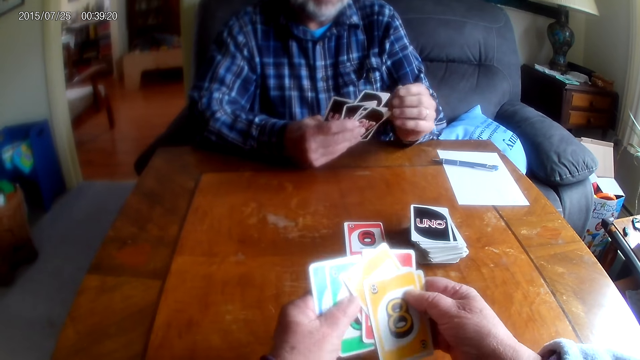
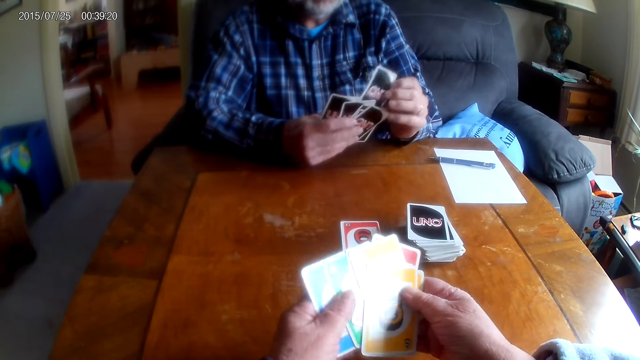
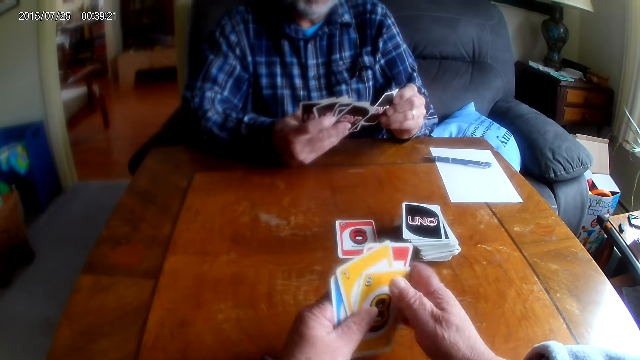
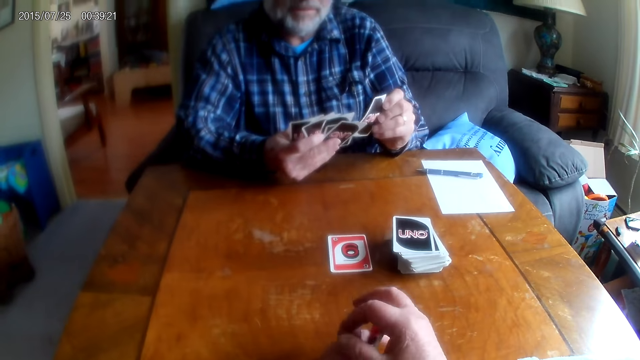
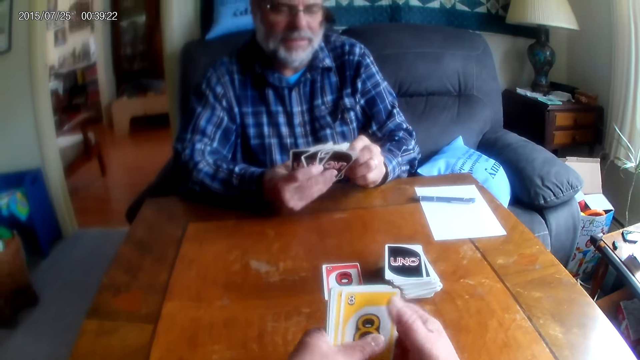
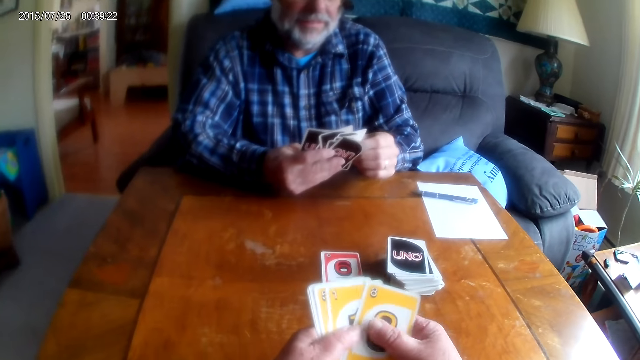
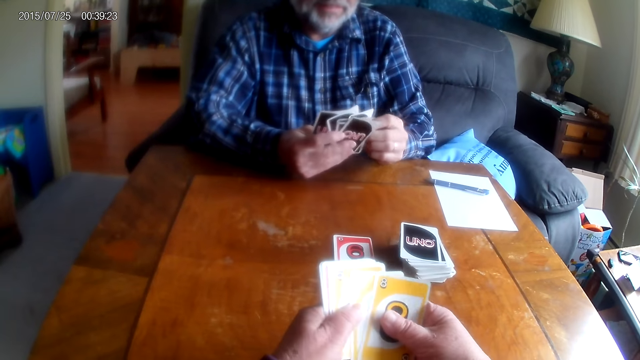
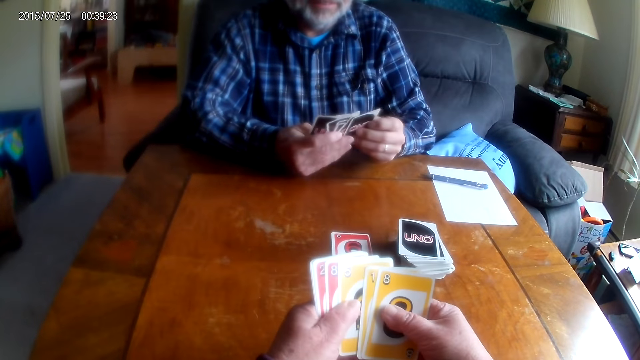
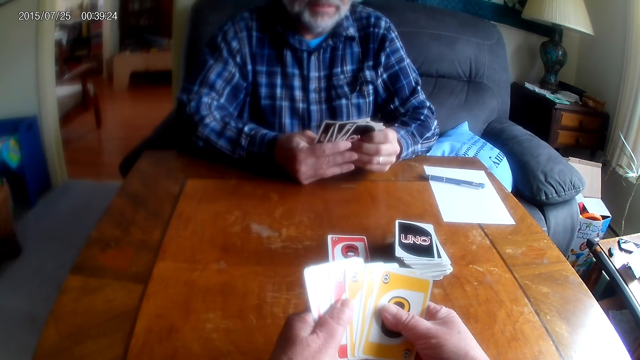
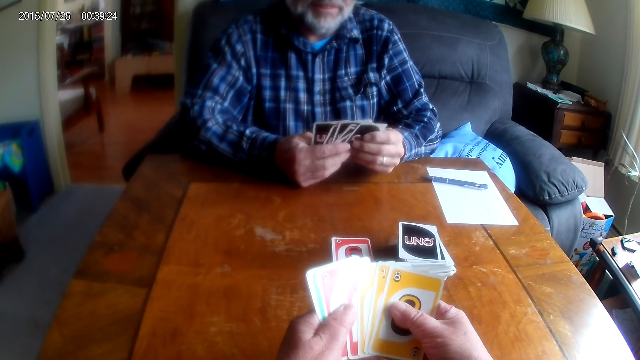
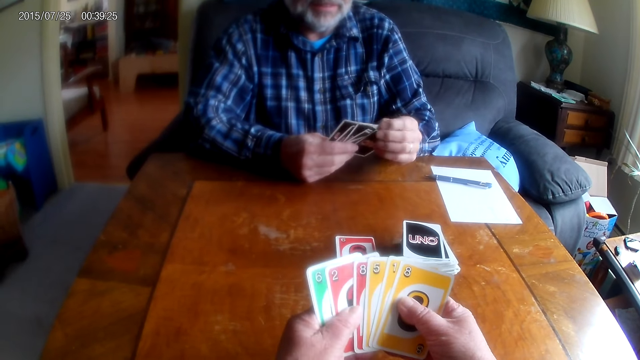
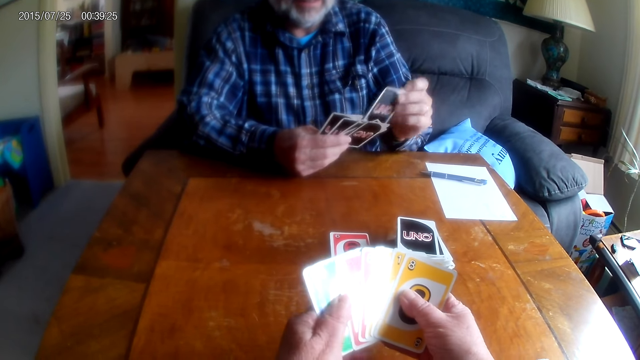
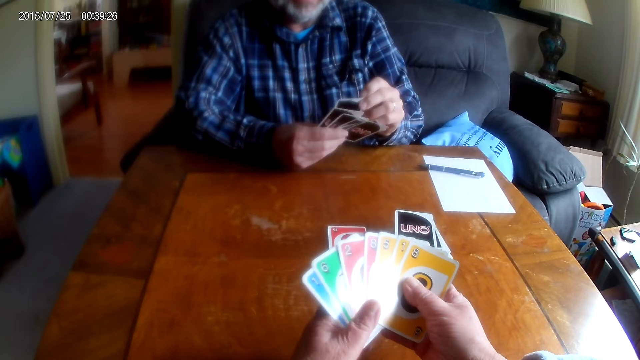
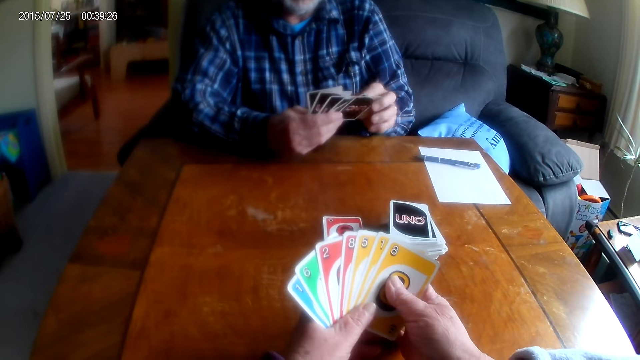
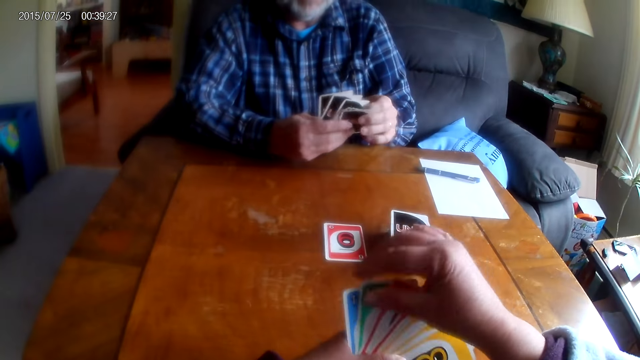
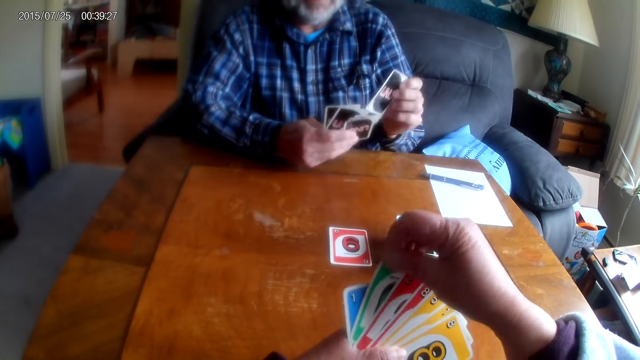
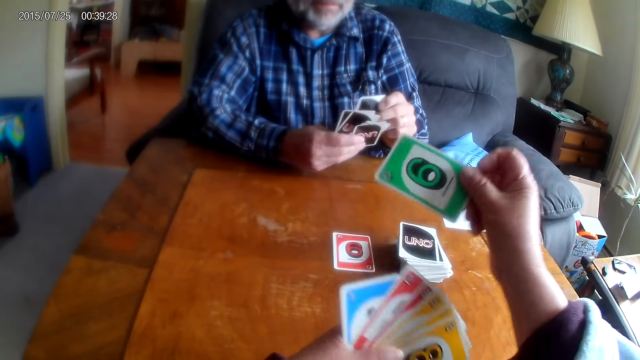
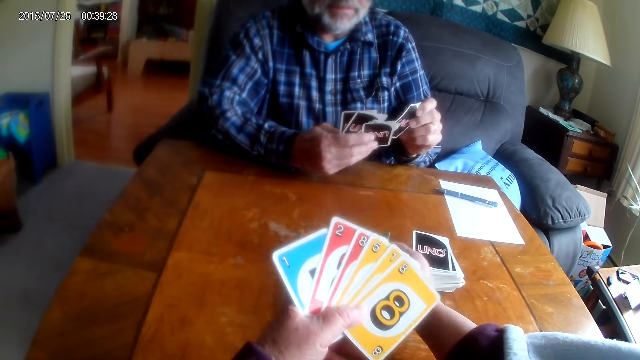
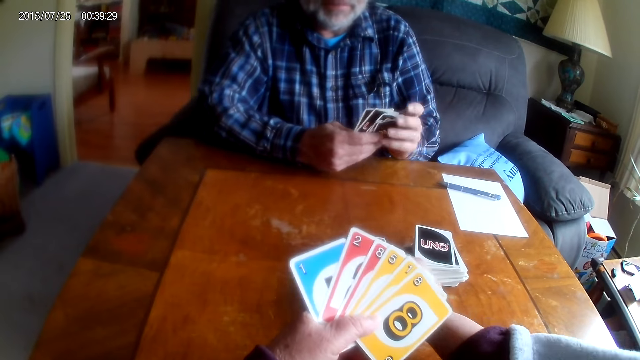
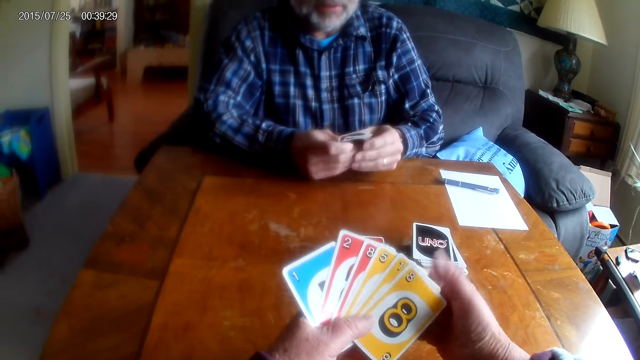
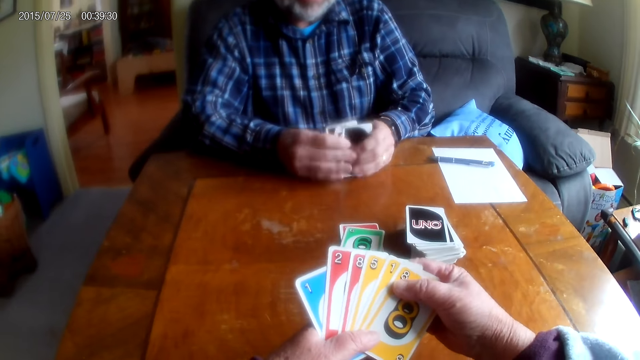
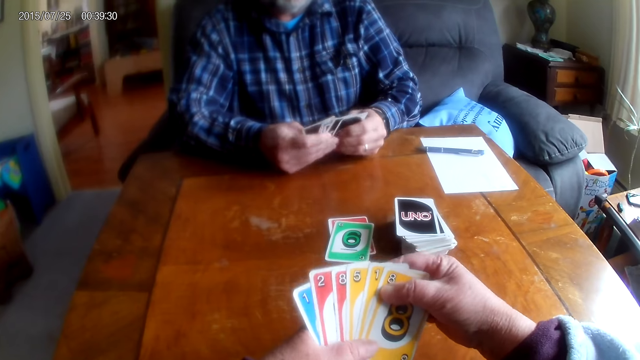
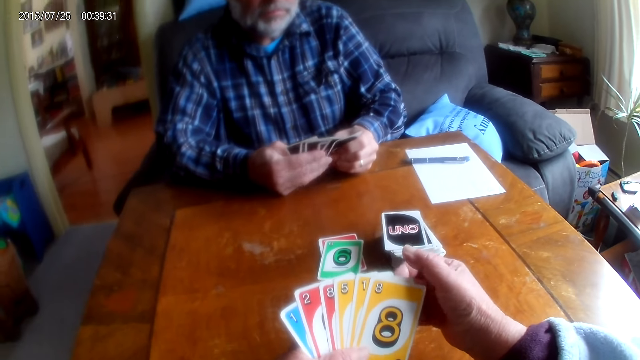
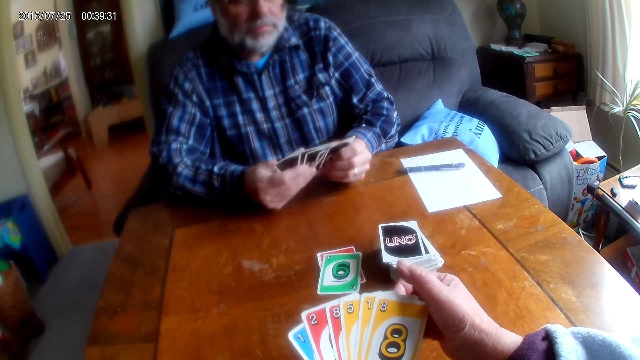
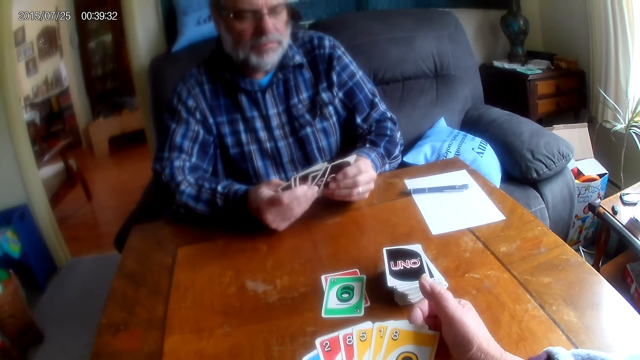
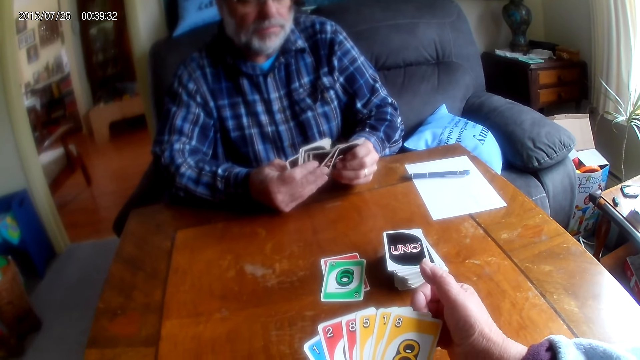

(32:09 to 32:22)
A man arranges cards. The camera wearer places a card on the table. The man arranges the cards.

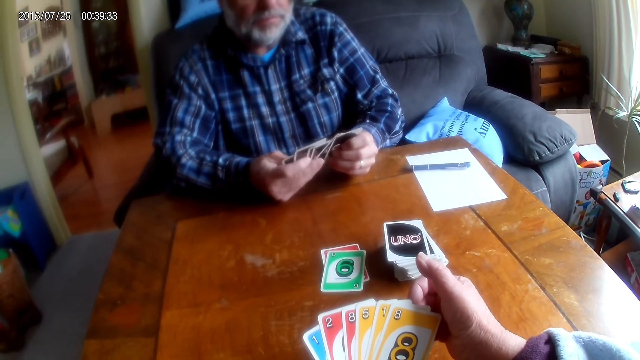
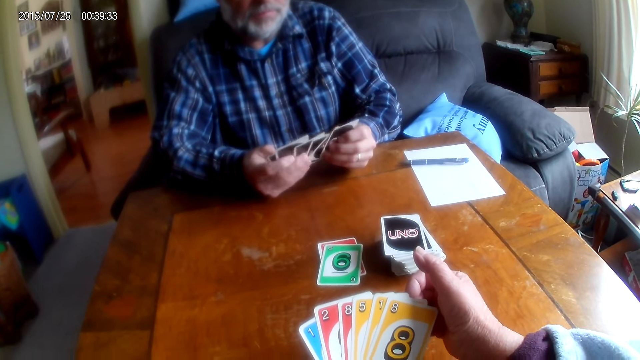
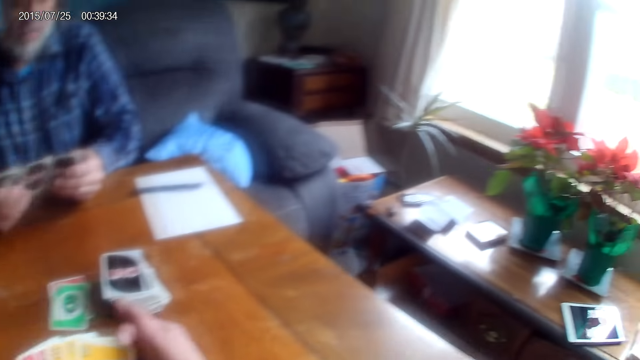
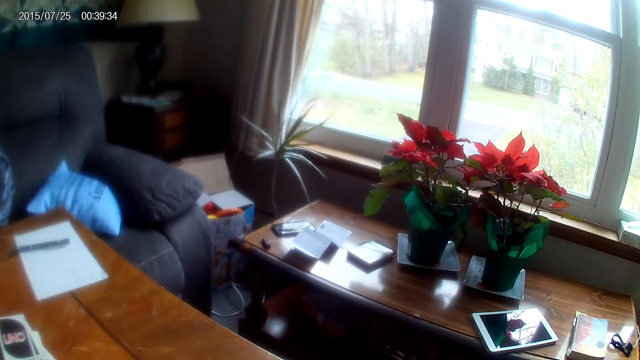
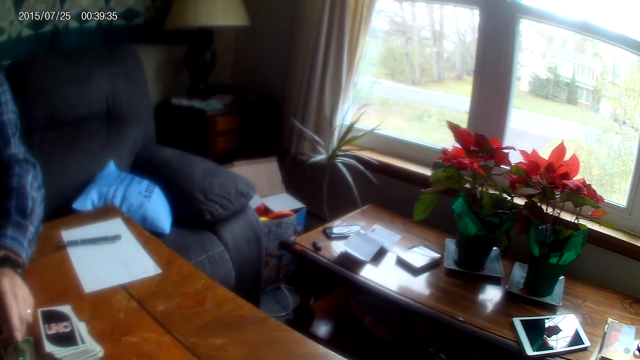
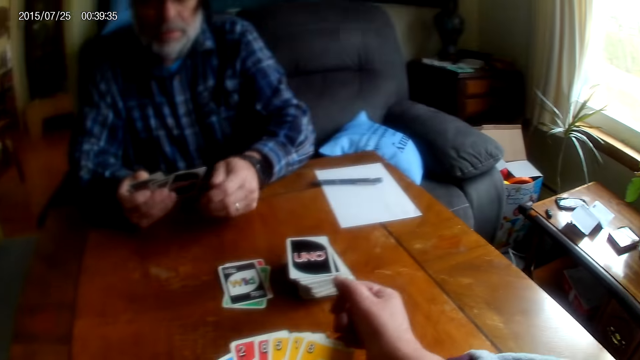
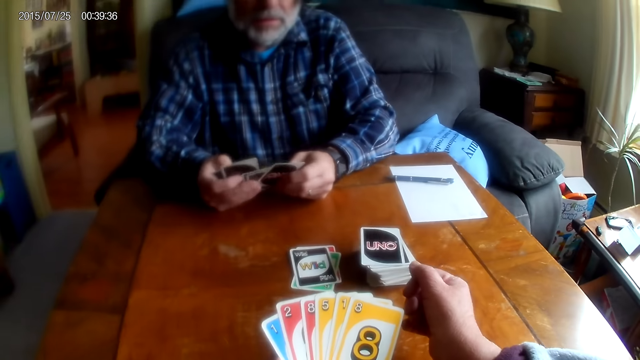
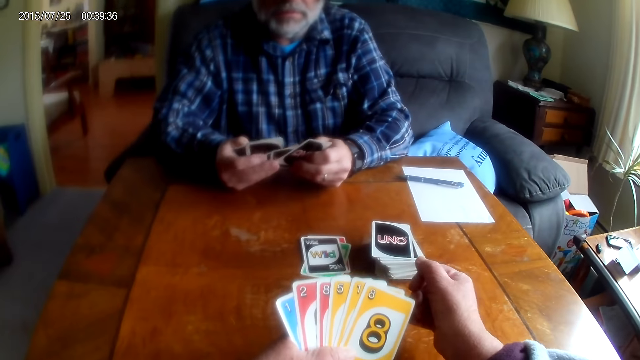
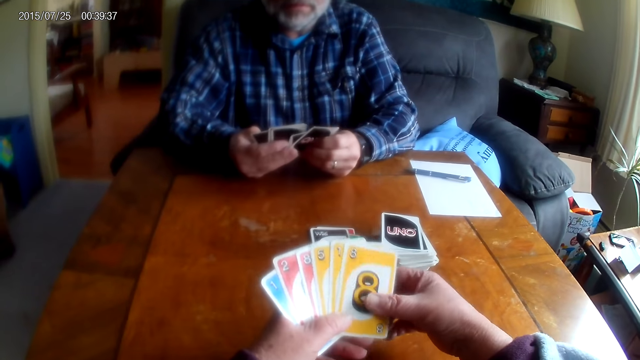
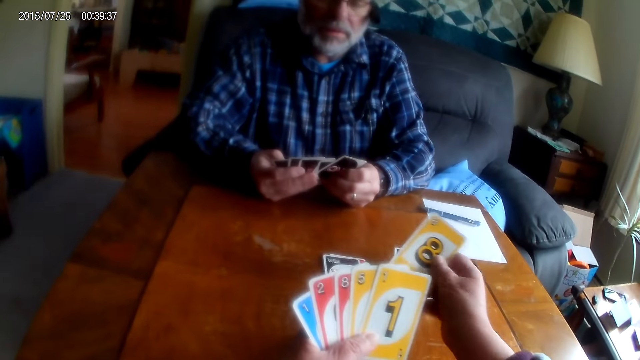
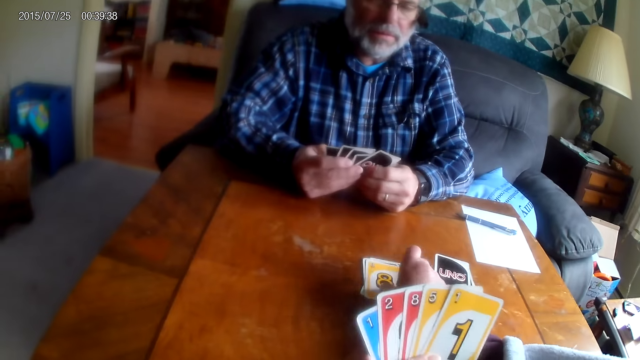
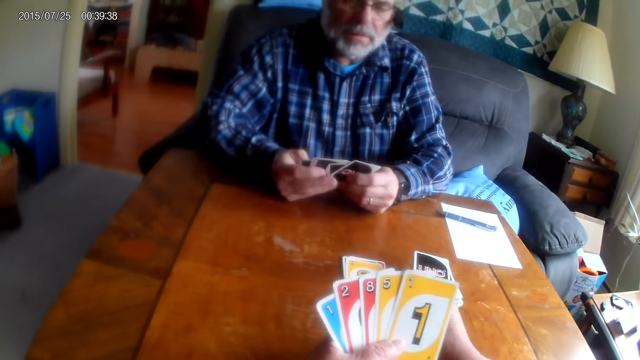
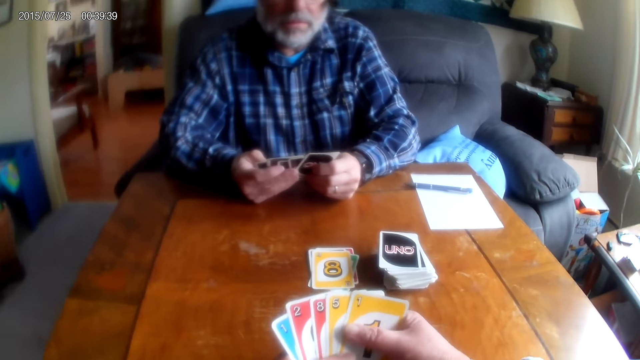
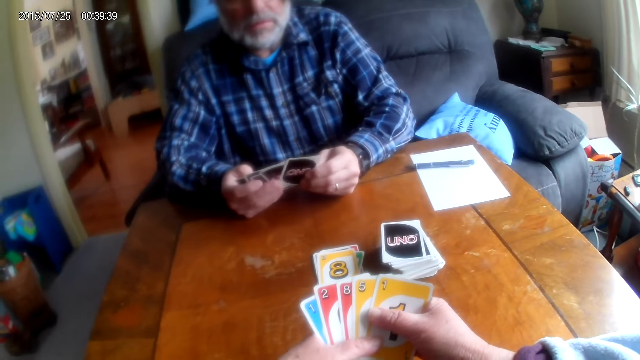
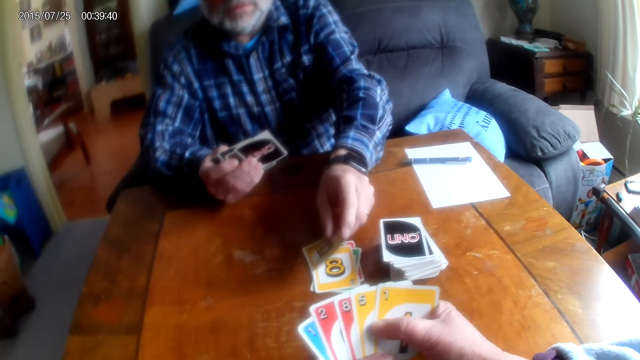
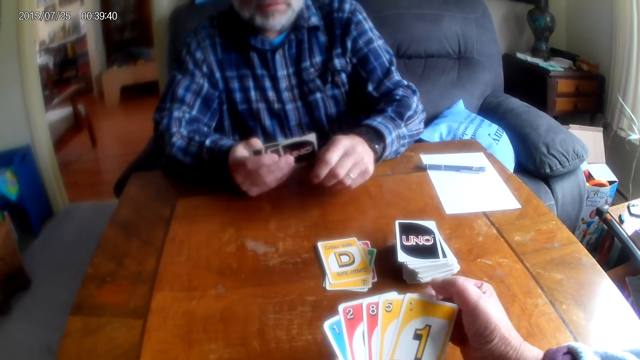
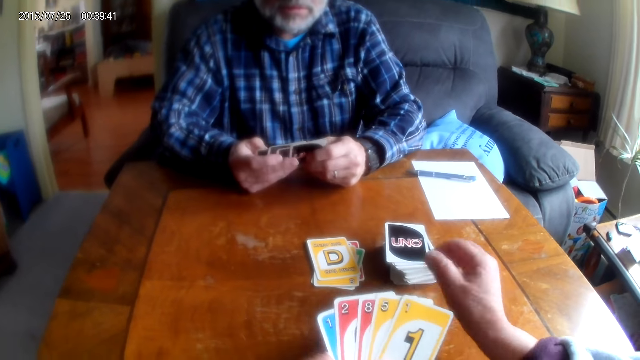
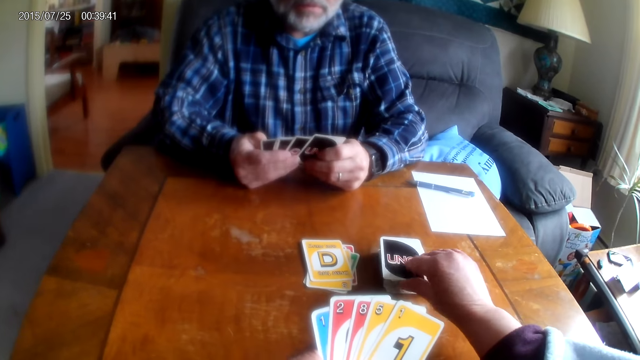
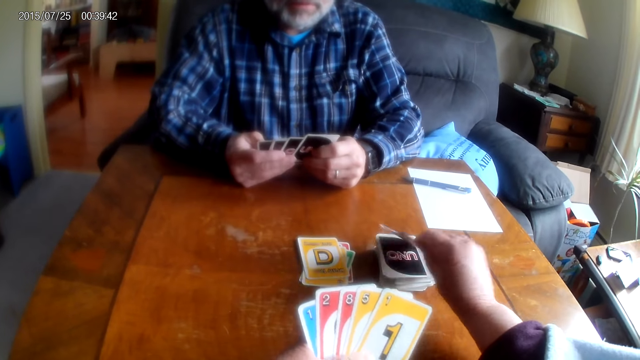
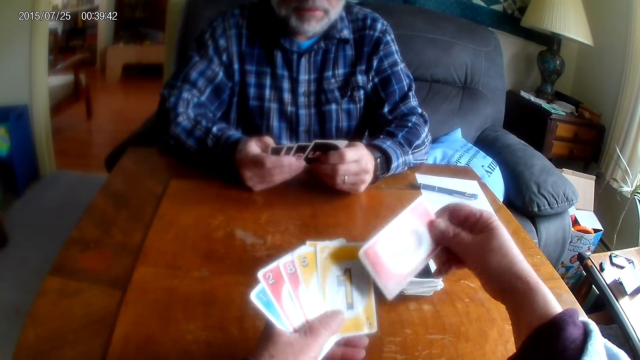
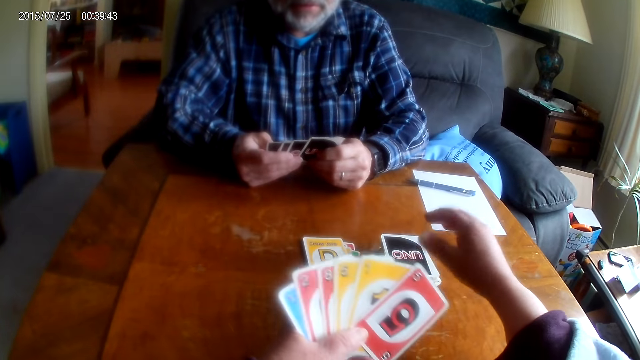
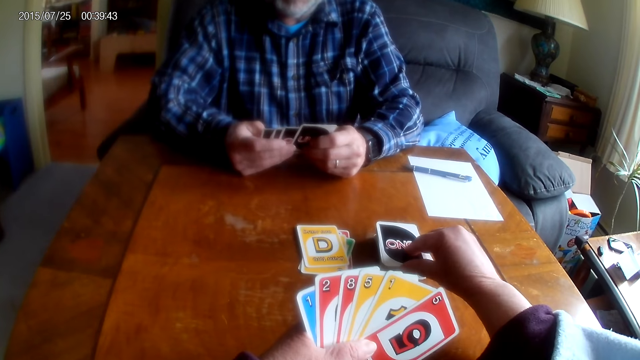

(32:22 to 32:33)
The camera wearer looks around the room. They place a playing card on the table. A man places a card on the table. The camera wearer picks a card from the table. The man touches the playing cards.
